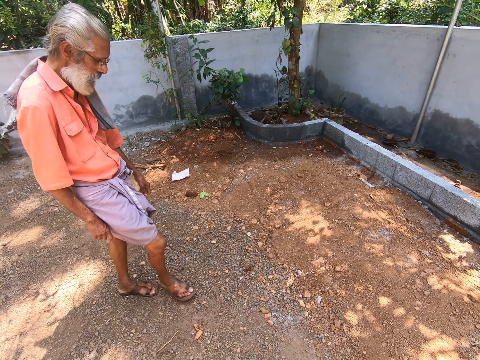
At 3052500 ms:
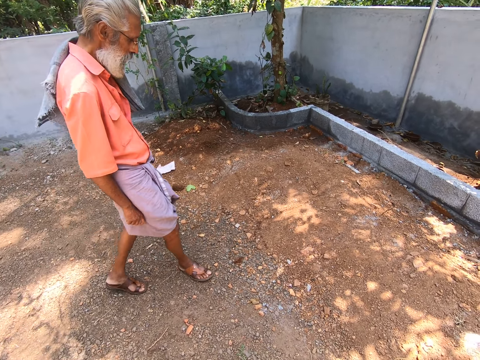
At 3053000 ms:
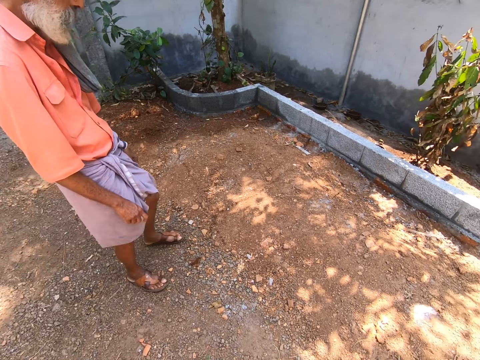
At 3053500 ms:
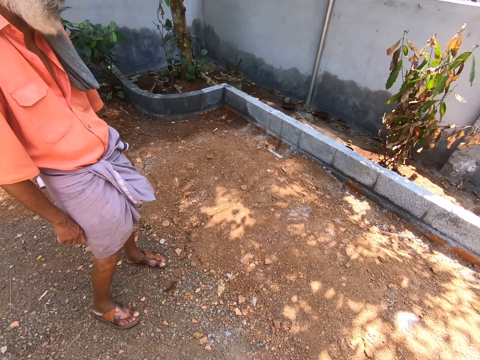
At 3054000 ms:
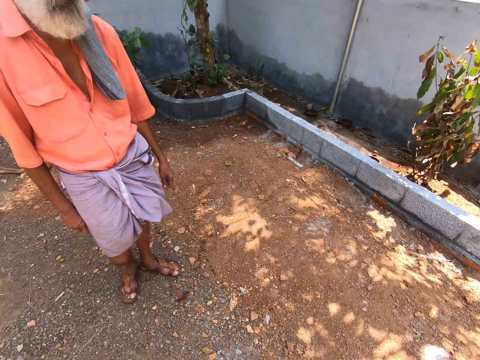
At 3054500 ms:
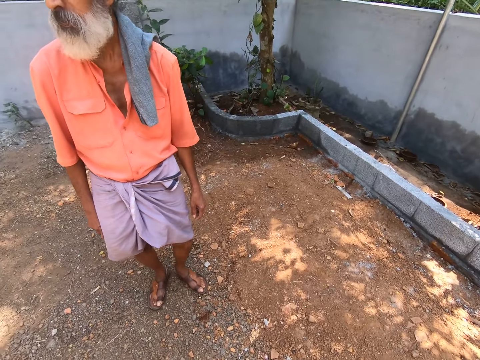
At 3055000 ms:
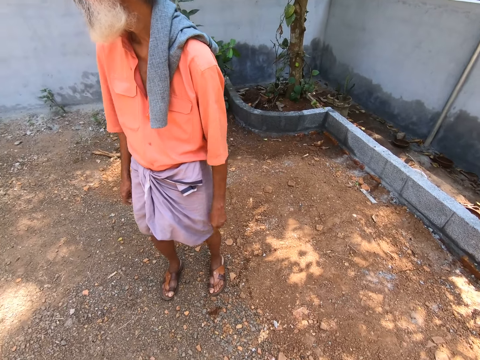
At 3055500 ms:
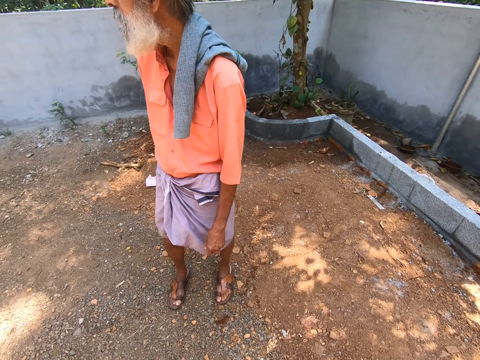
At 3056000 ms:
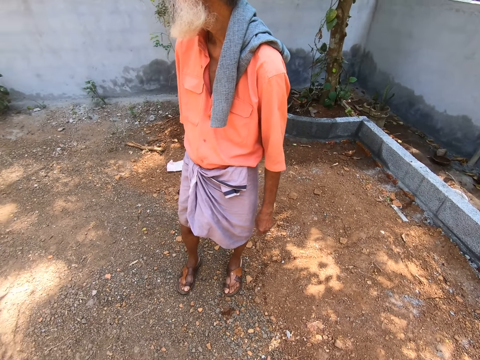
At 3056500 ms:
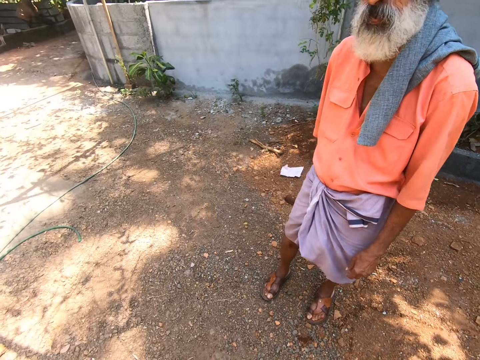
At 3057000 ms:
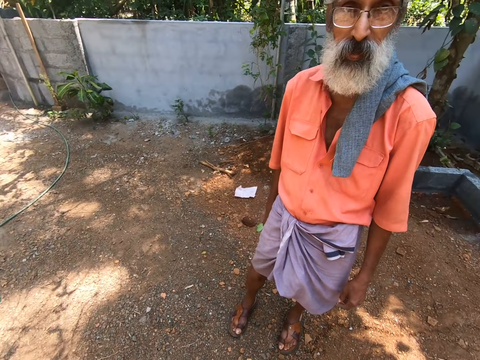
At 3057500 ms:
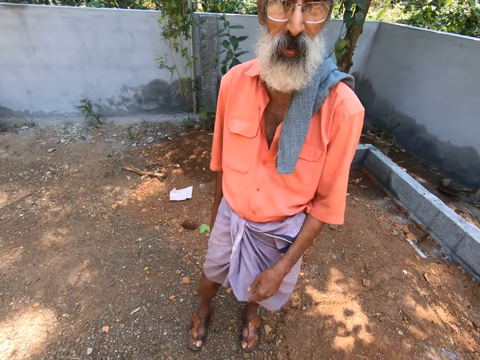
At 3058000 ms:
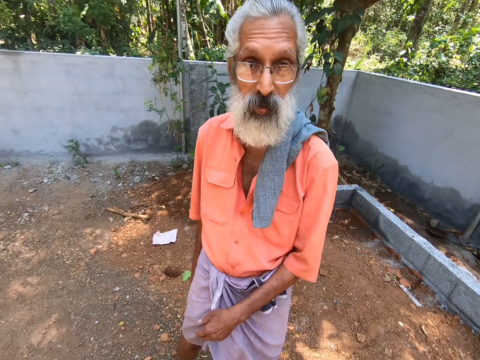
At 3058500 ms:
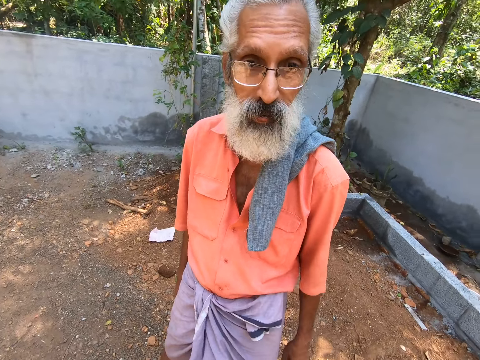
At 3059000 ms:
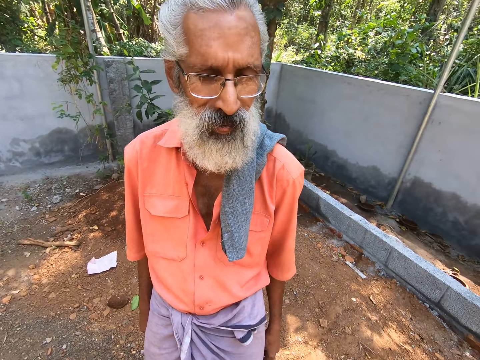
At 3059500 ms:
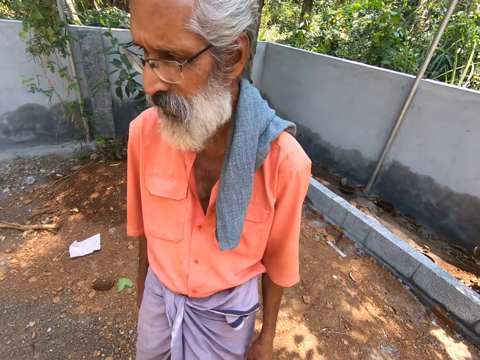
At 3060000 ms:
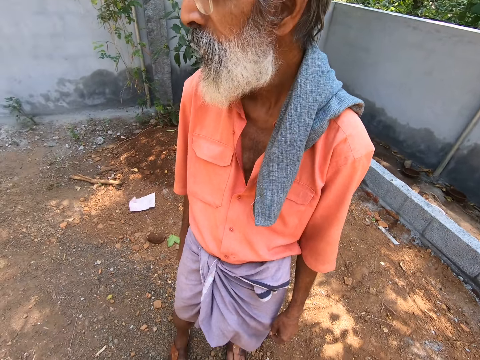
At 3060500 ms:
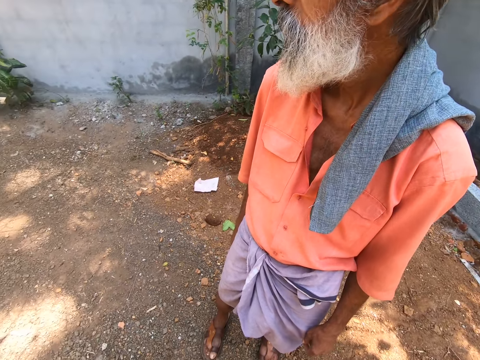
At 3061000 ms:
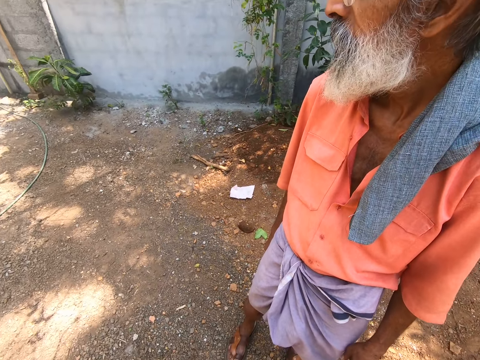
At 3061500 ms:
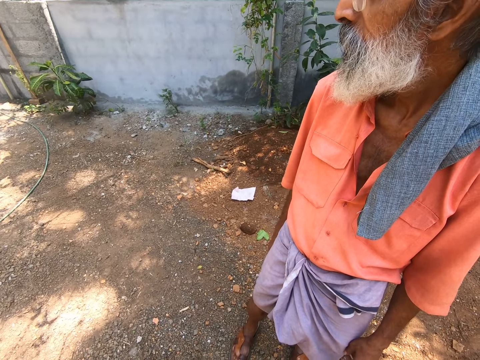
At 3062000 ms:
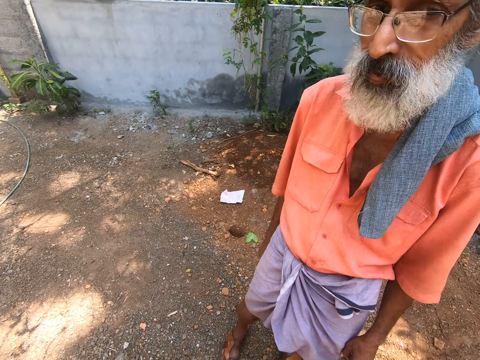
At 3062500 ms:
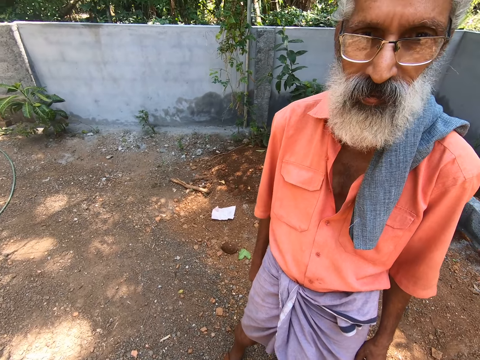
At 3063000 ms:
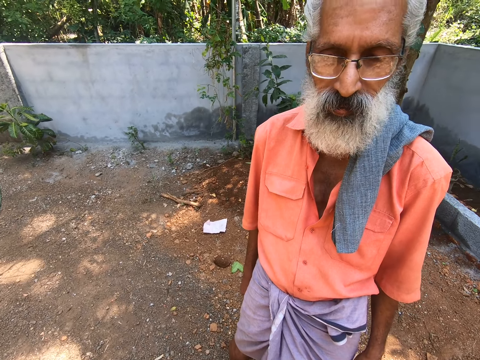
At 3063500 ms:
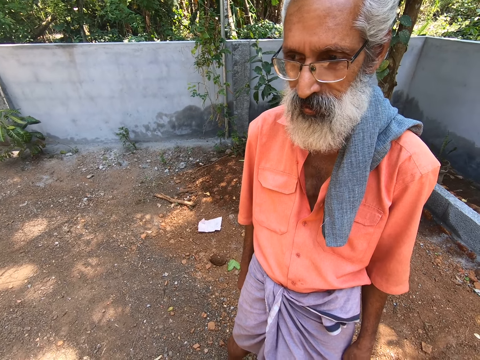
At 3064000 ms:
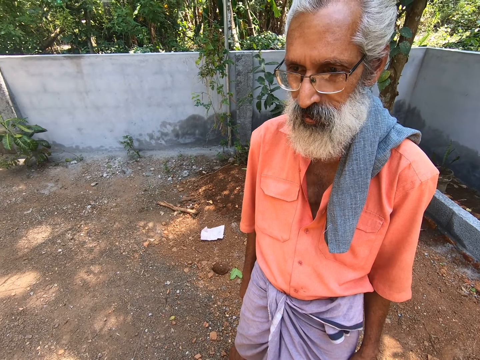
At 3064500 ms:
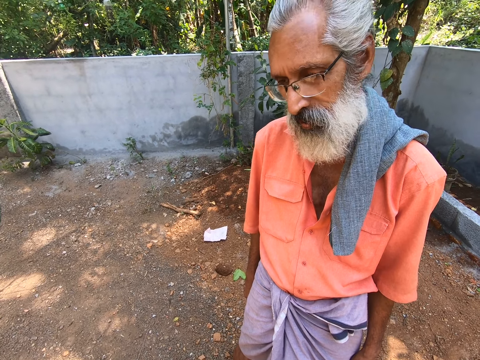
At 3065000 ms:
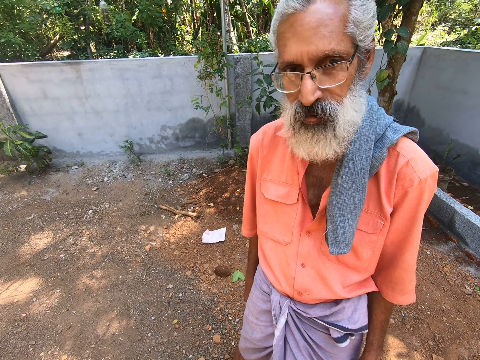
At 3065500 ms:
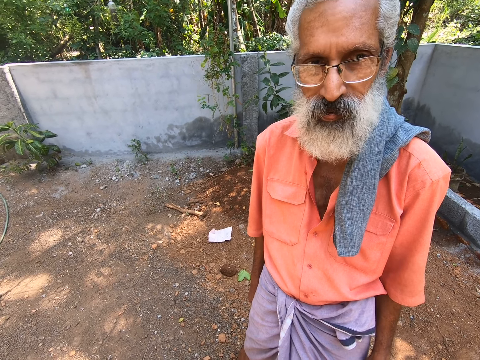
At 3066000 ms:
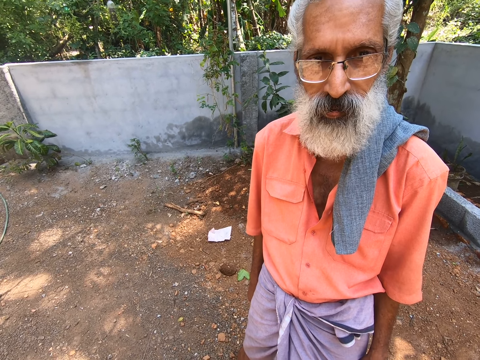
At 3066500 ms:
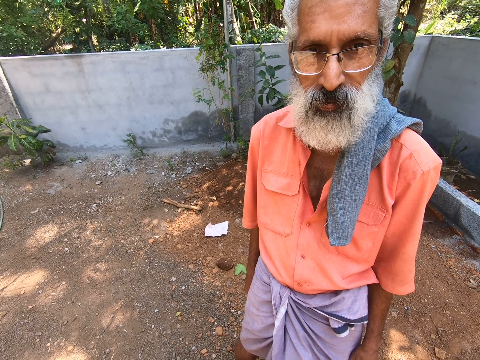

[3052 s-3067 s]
A man converses with another man. The camera wearer walks and stares outside.

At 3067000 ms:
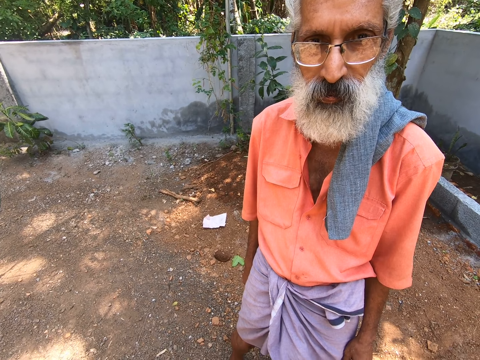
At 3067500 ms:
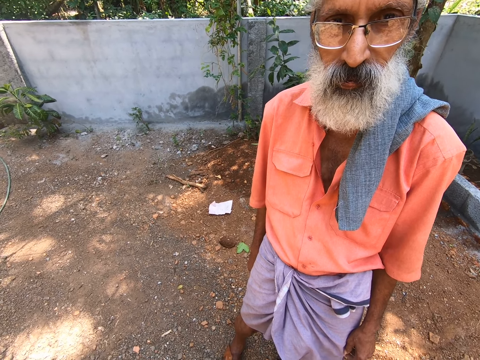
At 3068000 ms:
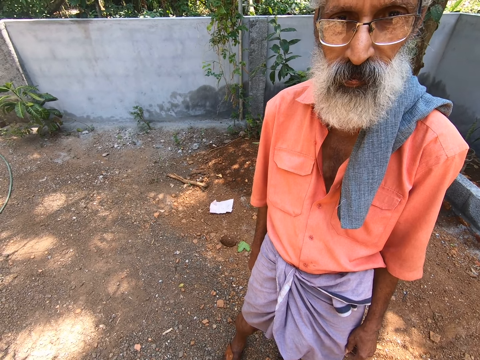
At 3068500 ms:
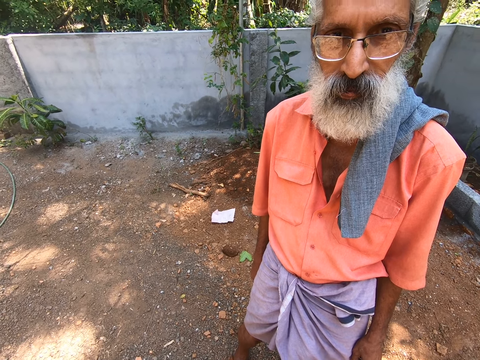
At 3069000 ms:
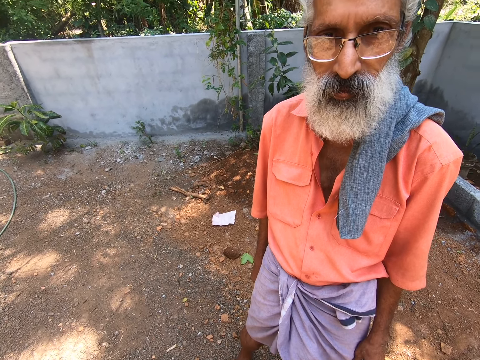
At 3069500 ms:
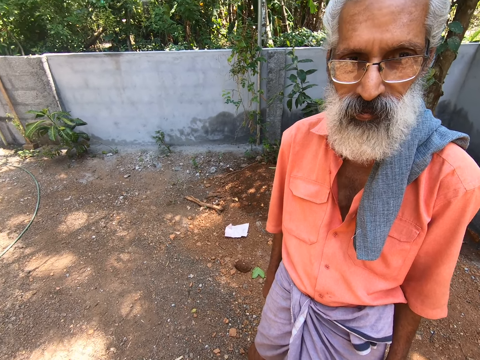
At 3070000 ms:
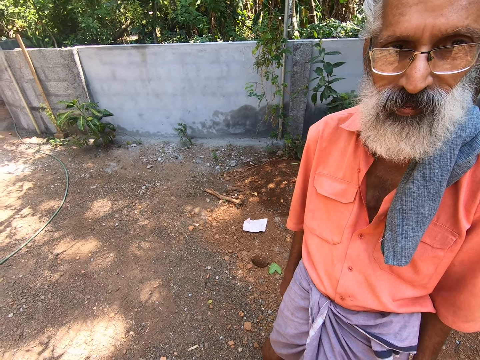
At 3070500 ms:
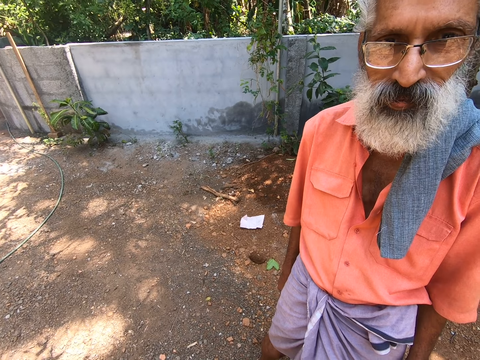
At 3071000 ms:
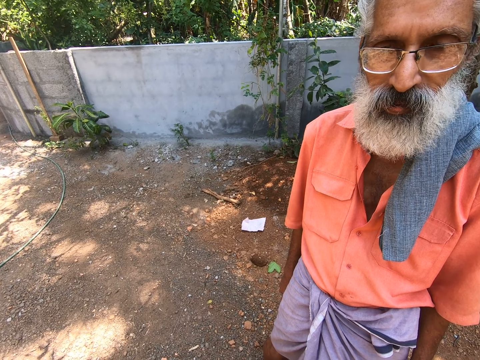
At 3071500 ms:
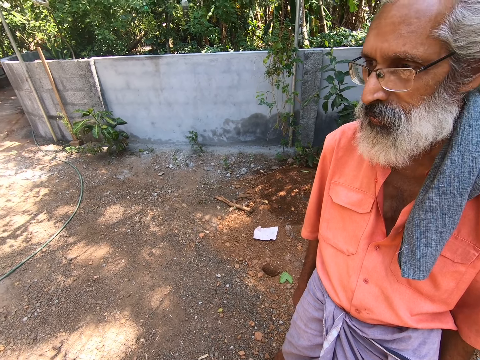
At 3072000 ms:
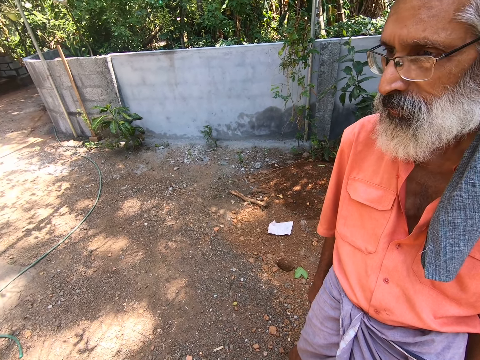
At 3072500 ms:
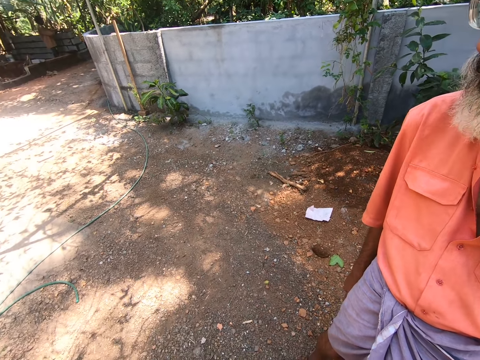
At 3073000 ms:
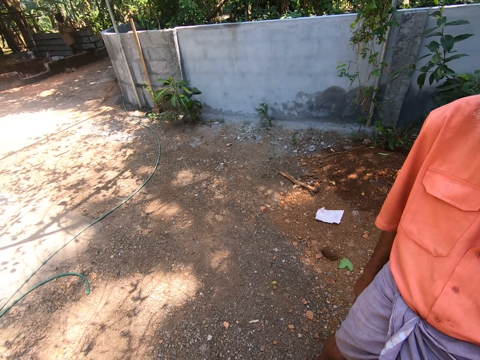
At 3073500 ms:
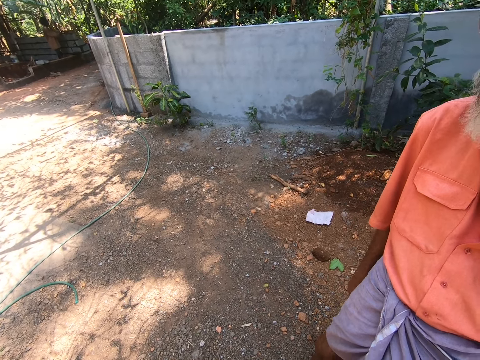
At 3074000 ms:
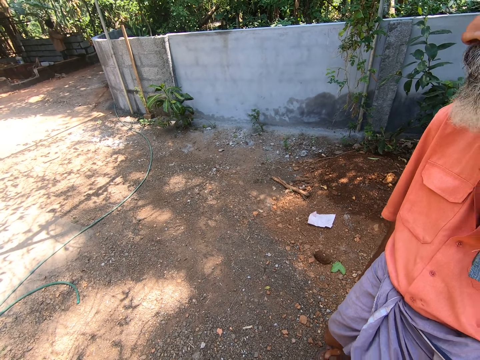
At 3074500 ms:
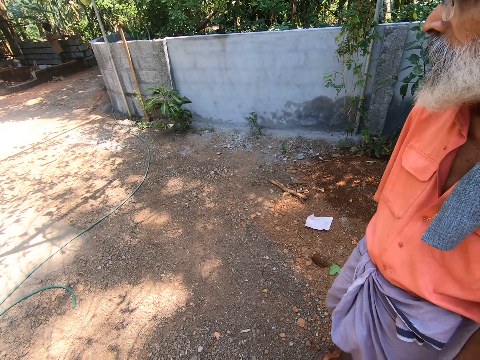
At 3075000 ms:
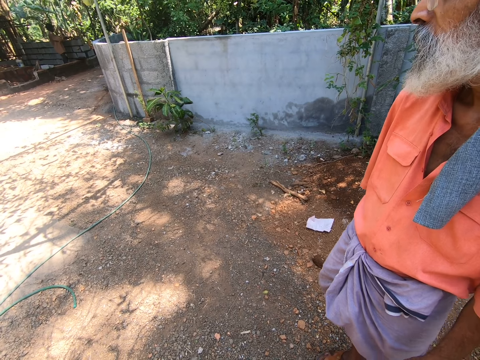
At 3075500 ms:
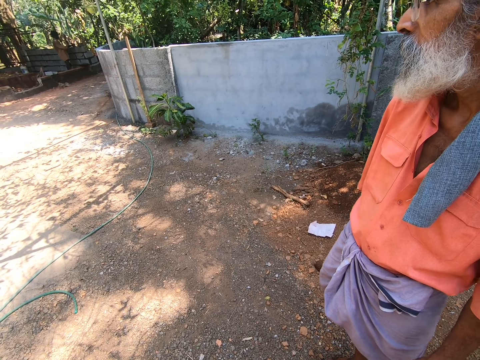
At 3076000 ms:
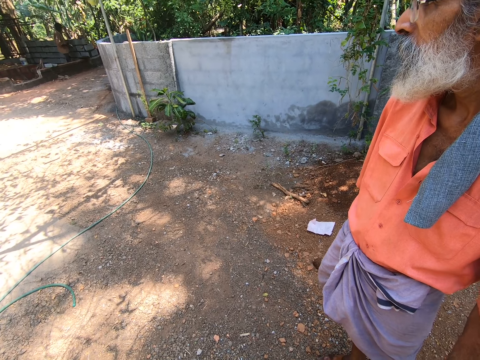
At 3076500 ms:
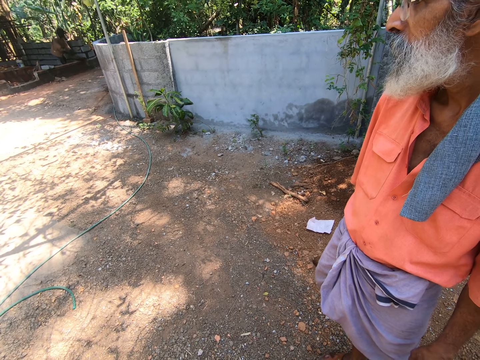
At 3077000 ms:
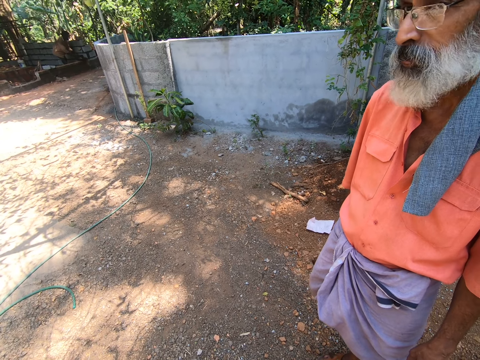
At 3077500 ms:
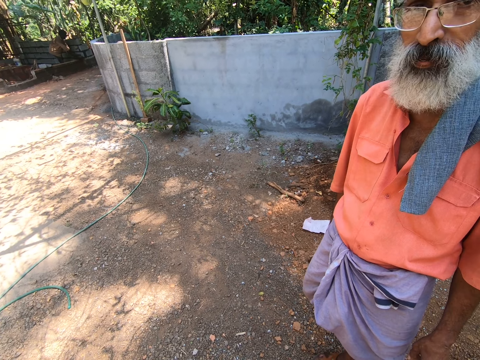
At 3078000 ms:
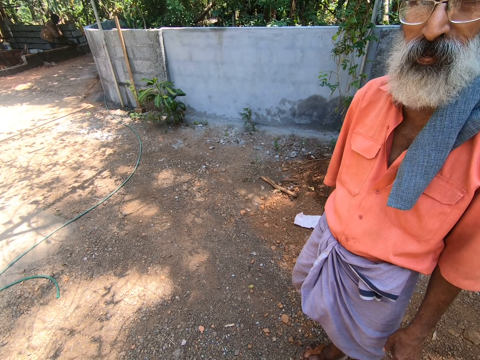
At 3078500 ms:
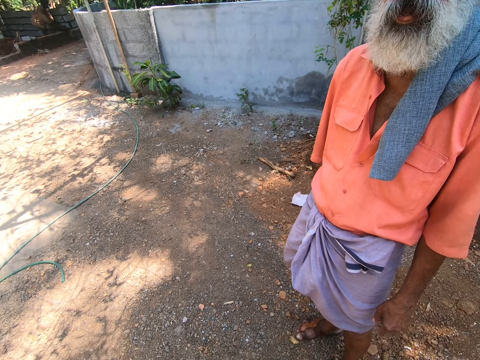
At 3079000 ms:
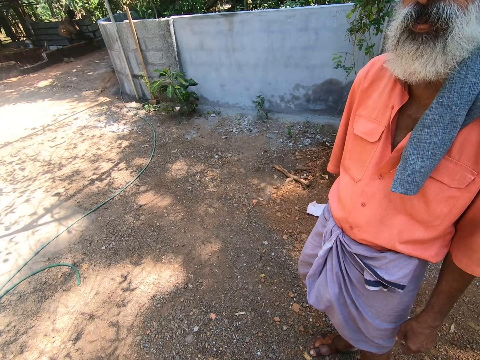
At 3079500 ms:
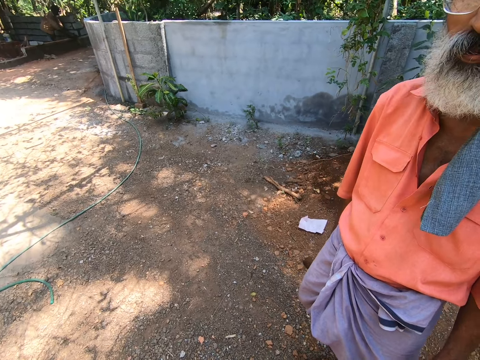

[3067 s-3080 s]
A man spreads cement on the wall with the trowel in his right hand. The man mixes cement in a pan with the trowel in his right hand.
